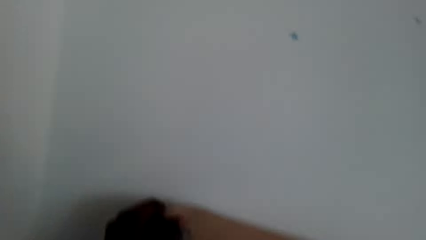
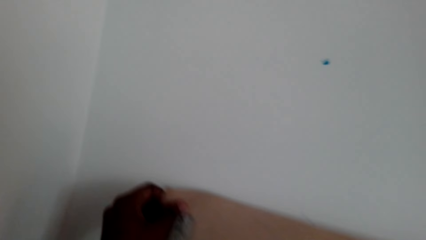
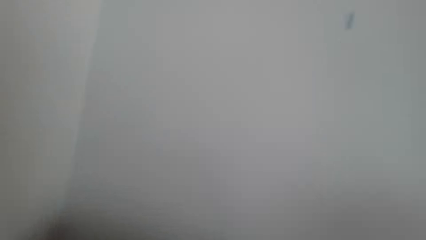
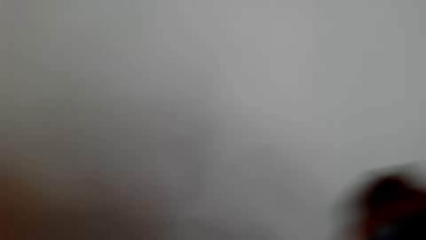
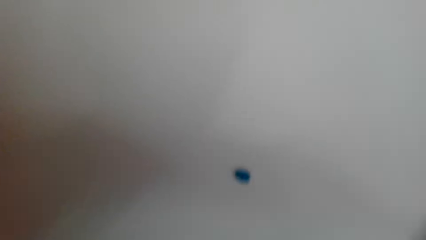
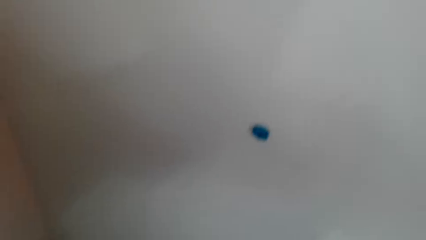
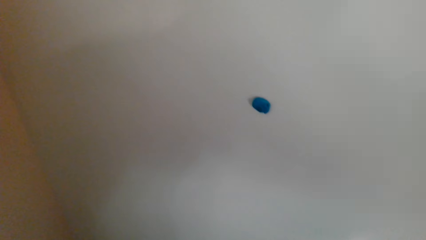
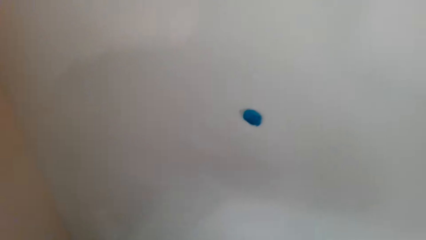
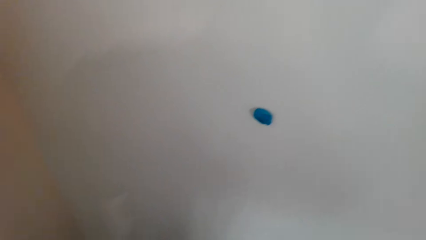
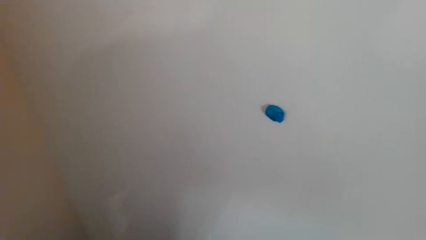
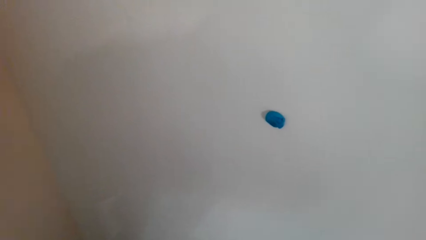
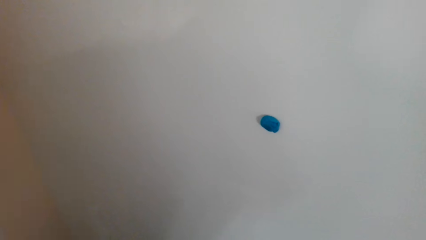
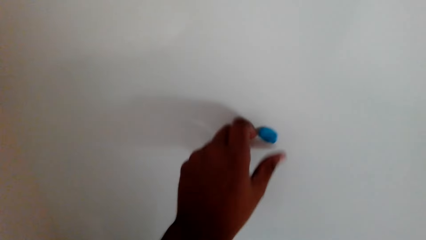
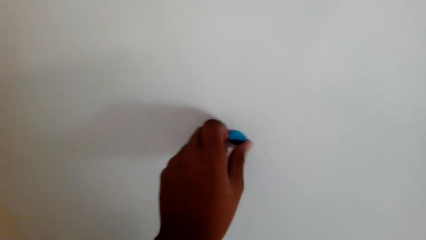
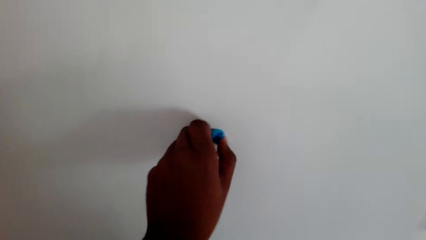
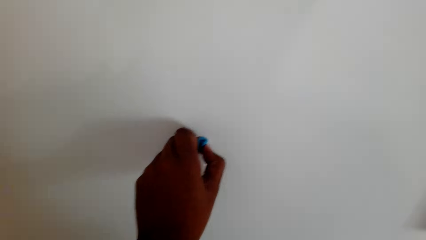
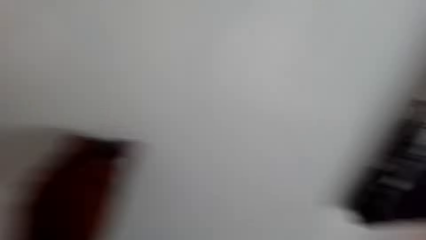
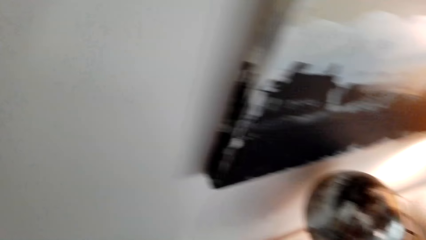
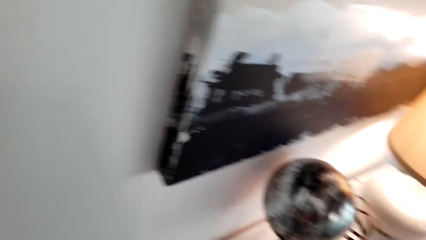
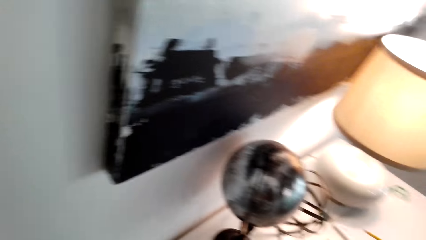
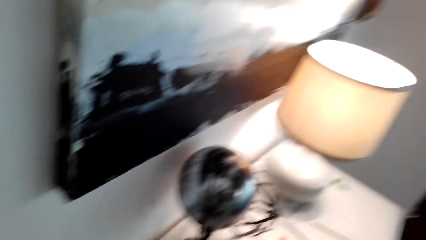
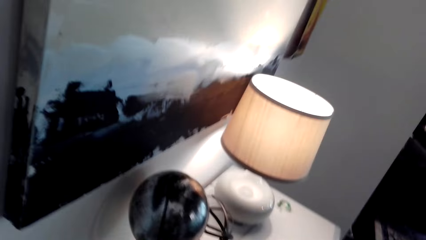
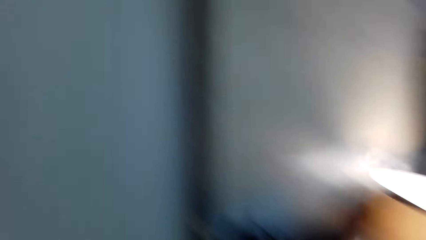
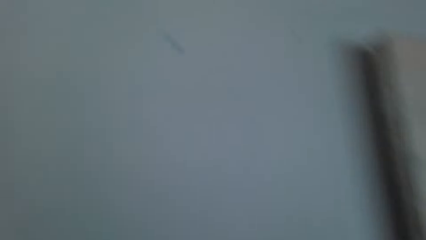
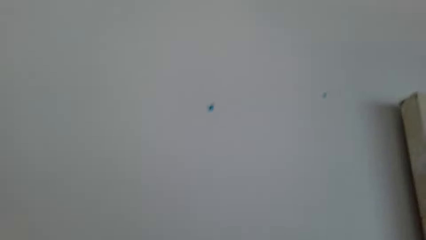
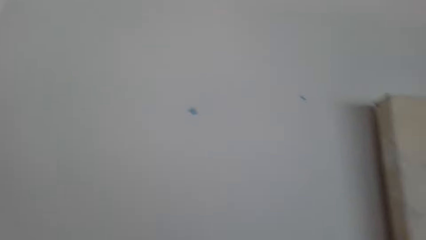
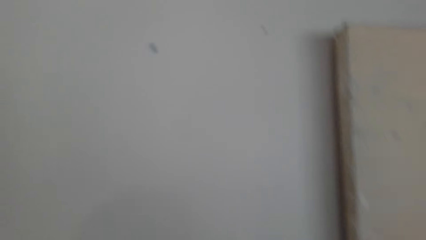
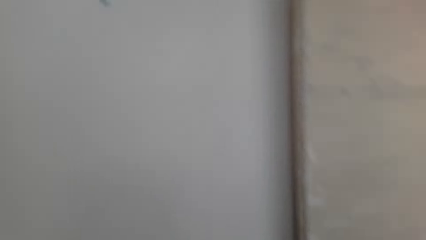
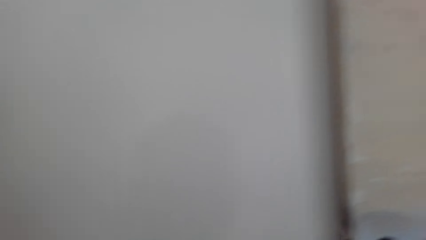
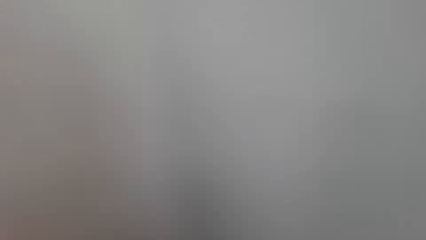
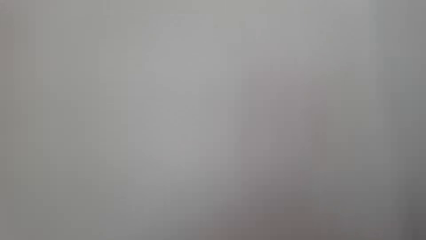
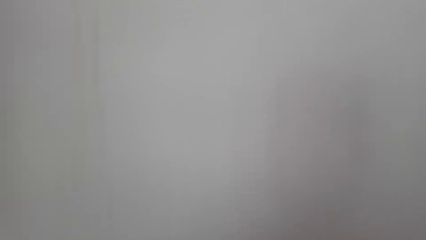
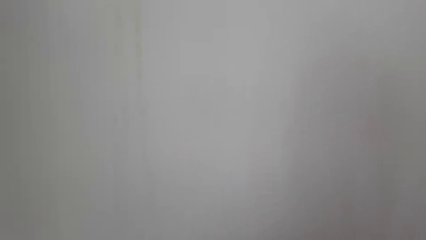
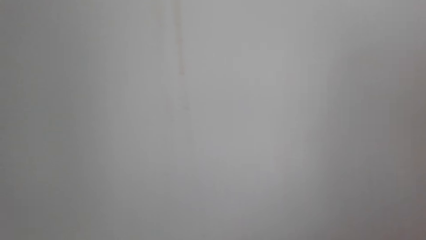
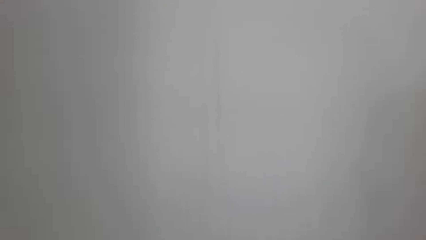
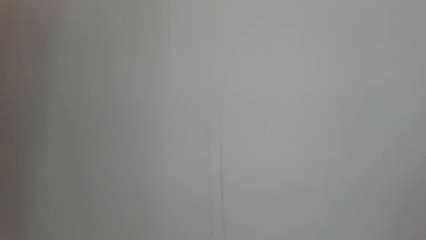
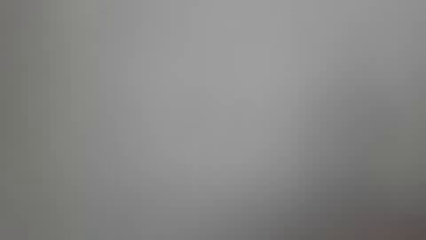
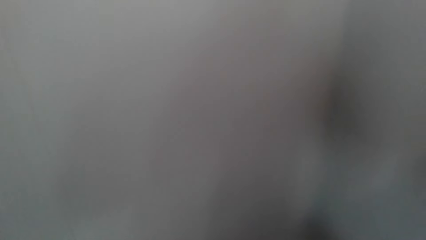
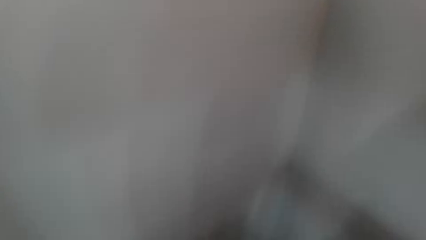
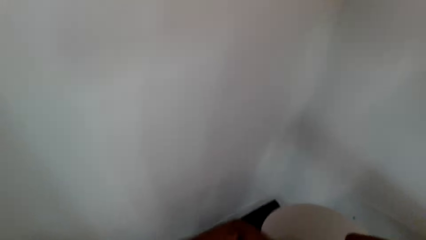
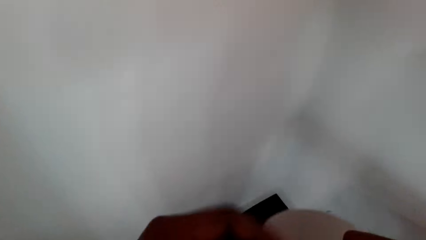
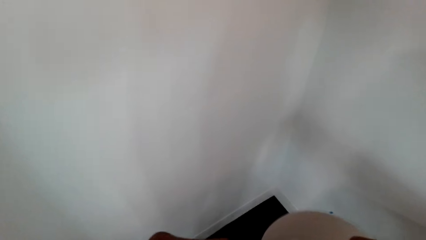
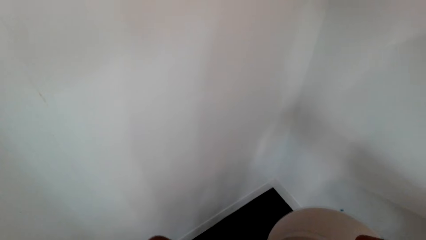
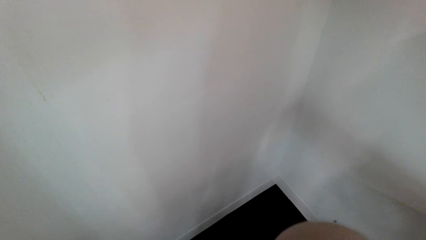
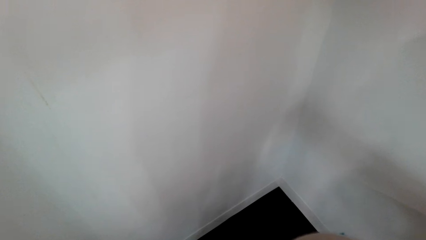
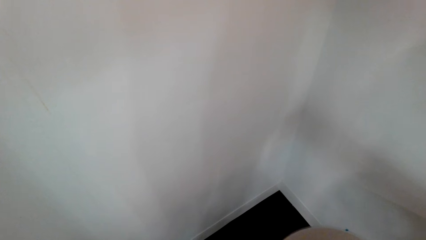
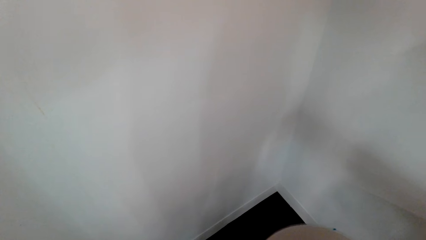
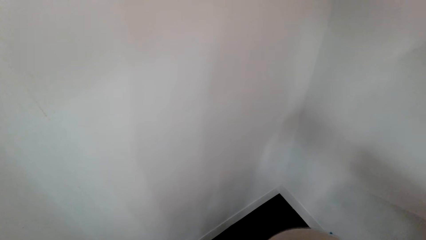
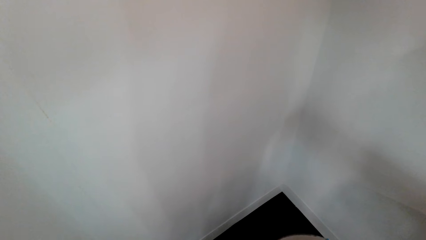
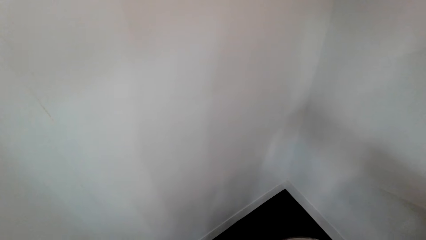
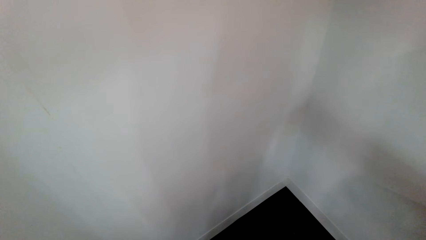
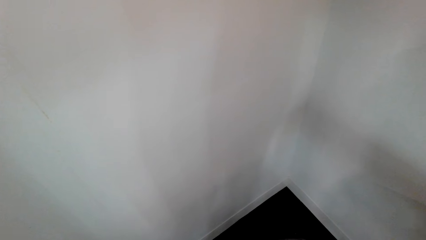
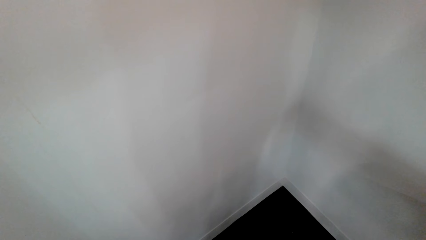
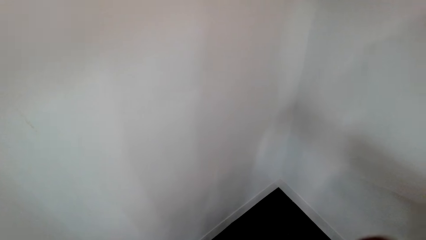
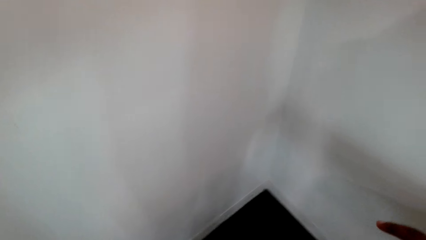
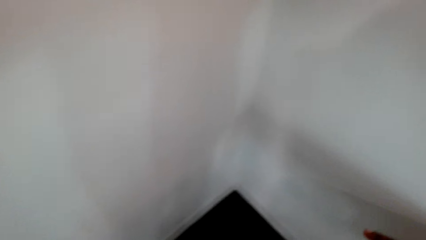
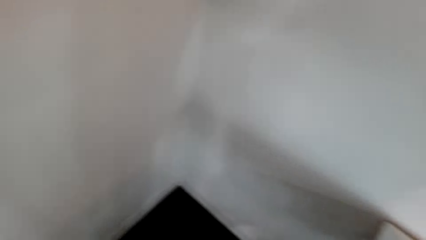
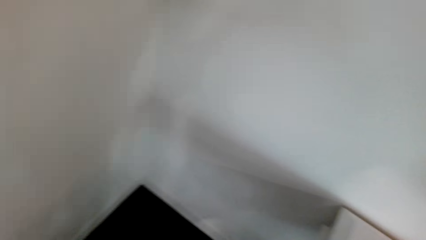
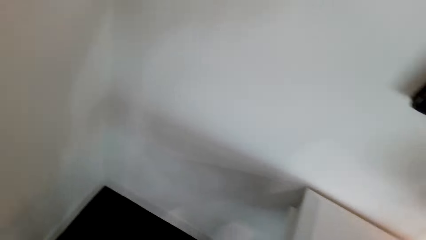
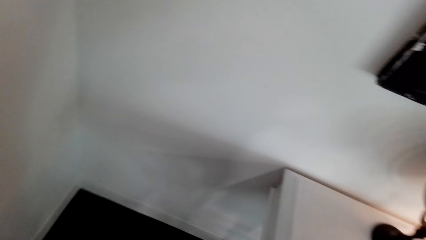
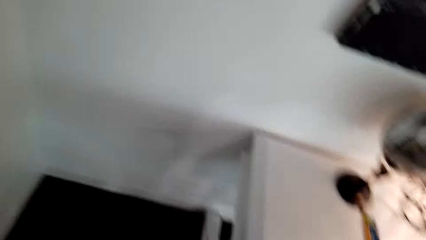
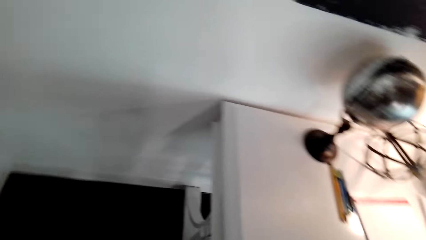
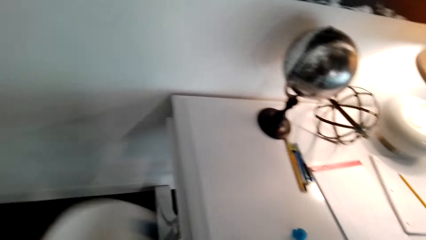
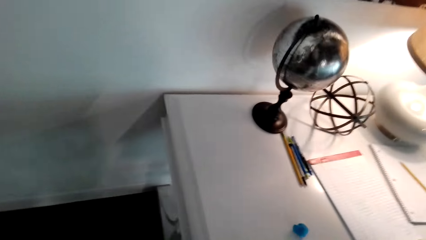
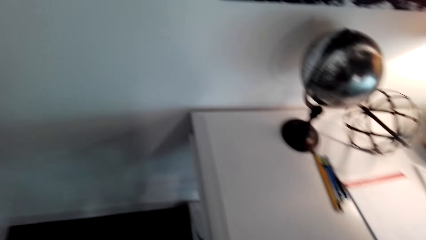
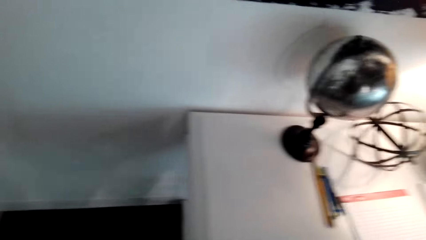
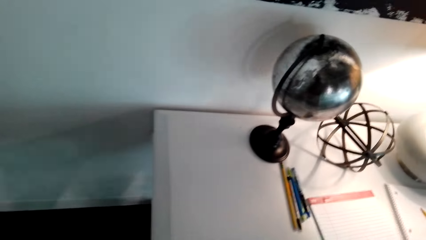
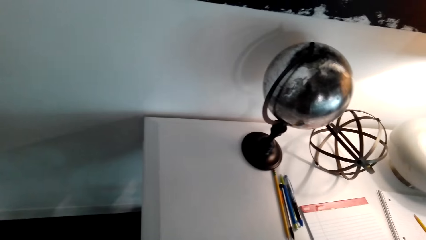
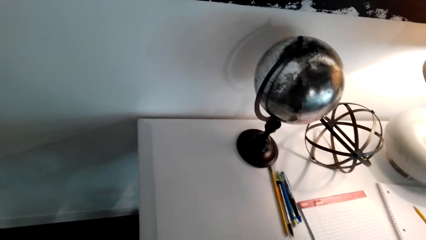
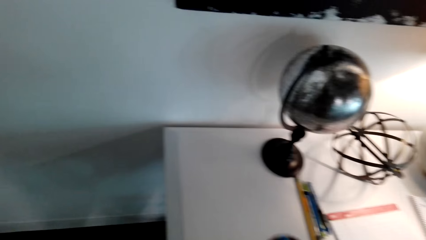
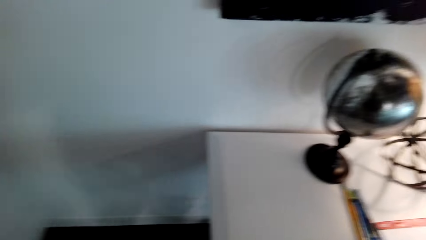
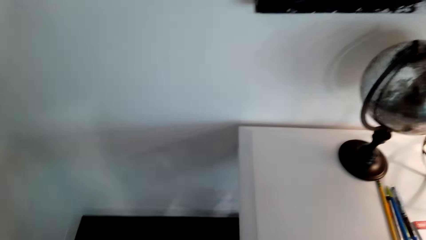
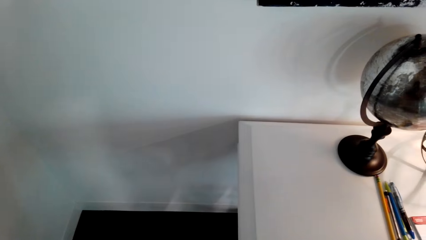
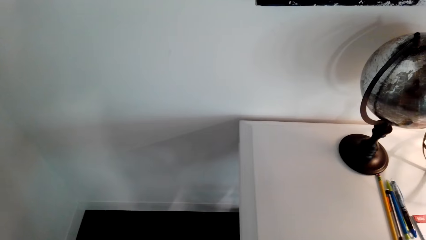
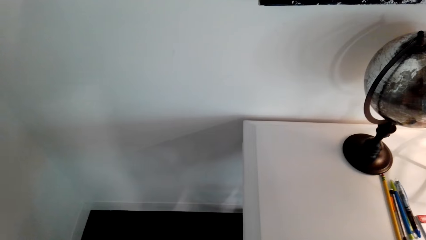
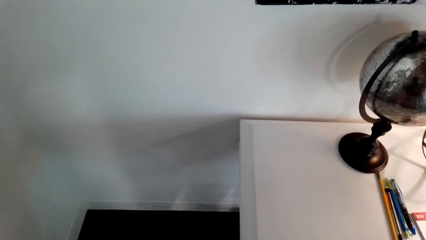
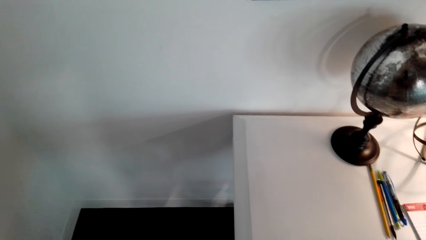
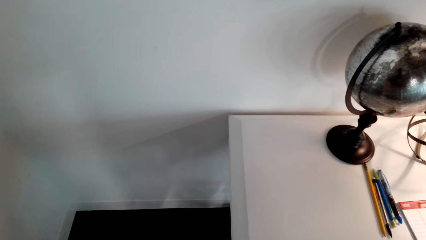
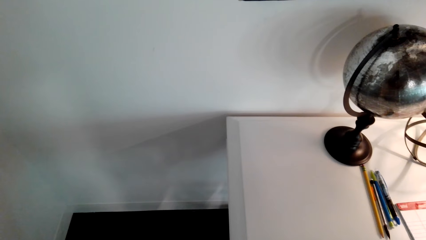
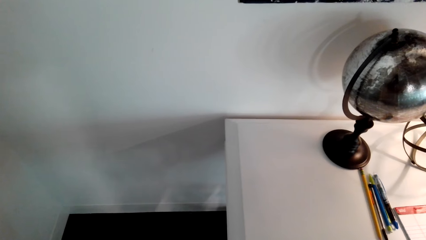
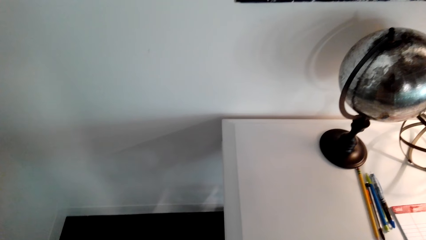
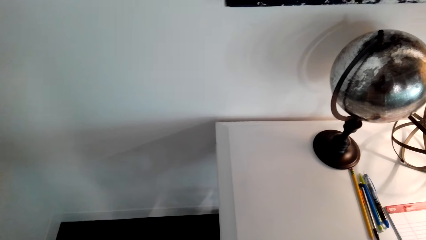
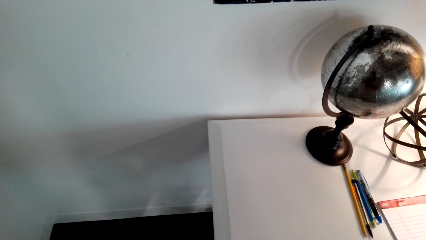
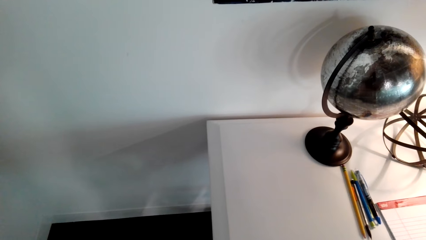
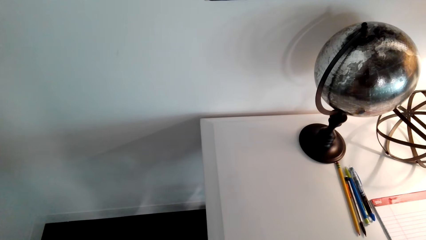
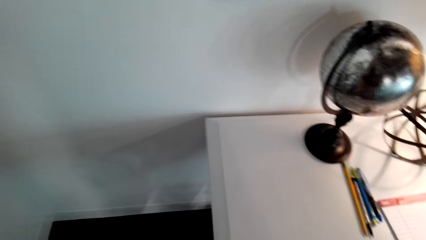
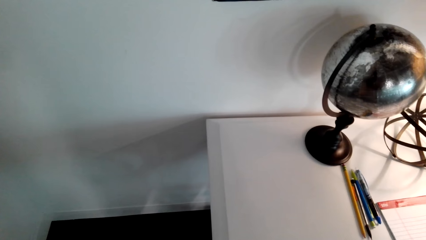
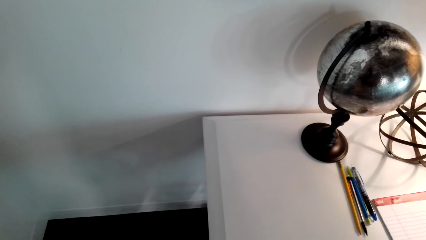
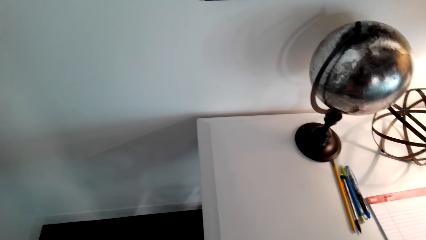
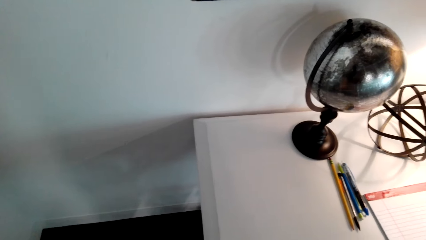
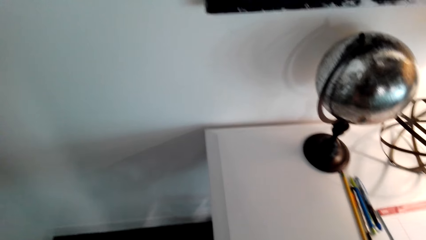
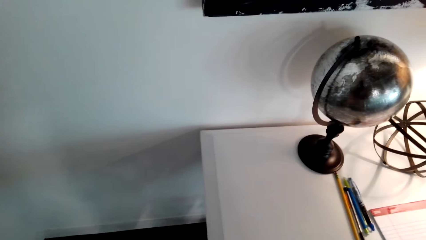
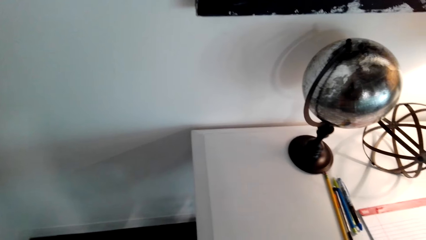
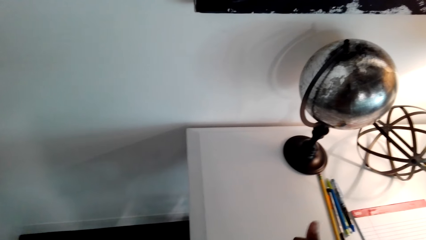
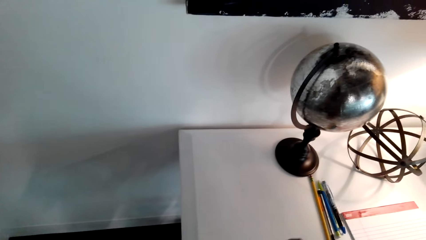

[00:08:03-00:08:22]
The camera wearer unsticks mounting putty on the wall. They pick a sticker glue. They attach tape in the art paint. They look around.
